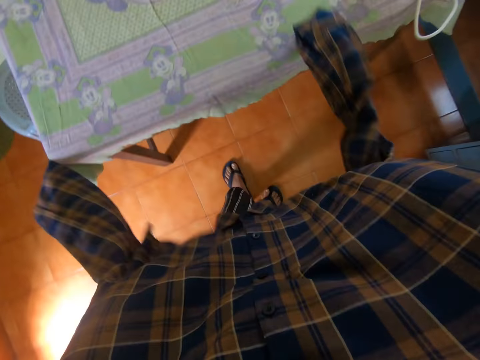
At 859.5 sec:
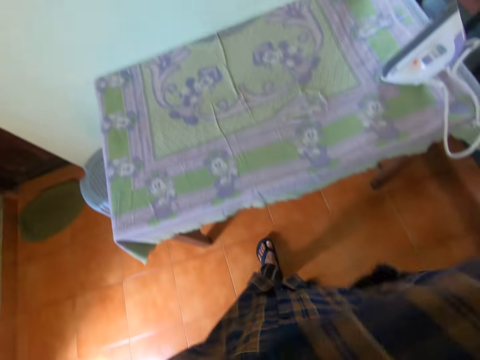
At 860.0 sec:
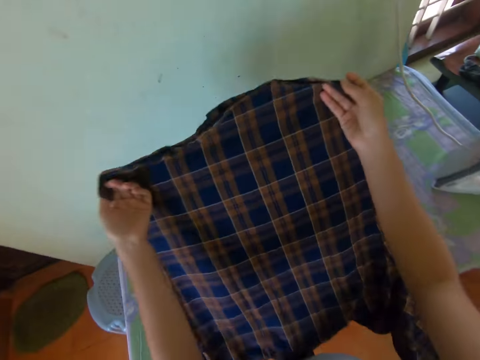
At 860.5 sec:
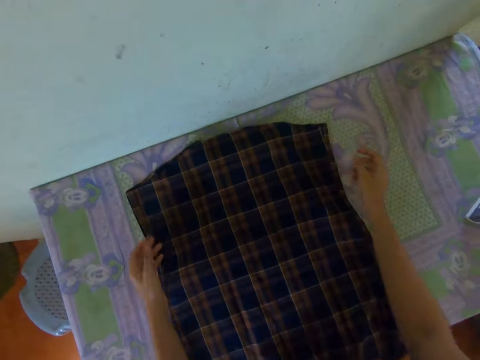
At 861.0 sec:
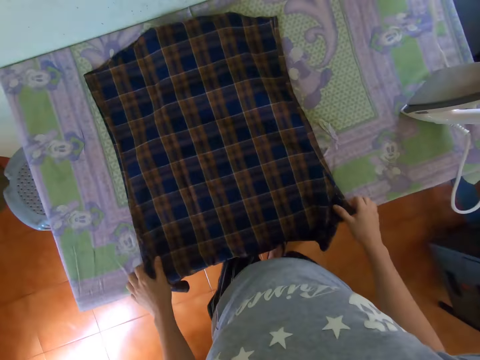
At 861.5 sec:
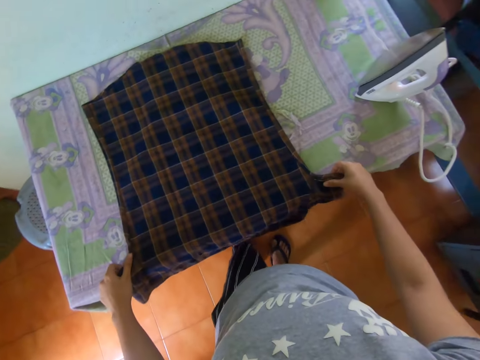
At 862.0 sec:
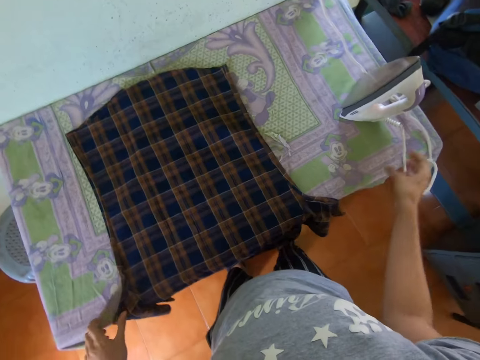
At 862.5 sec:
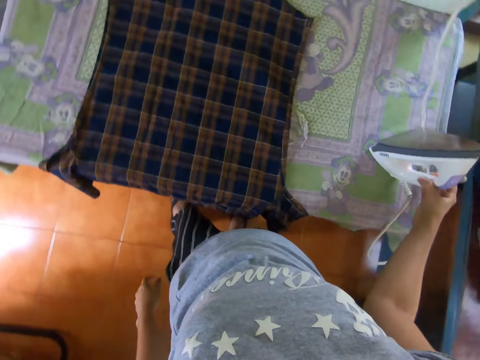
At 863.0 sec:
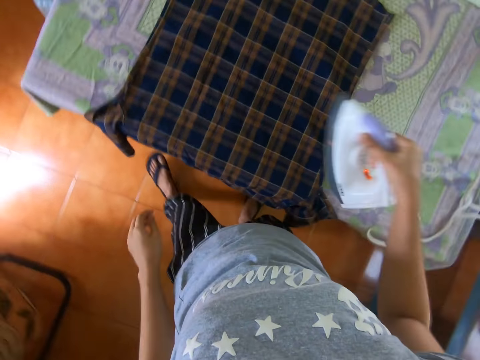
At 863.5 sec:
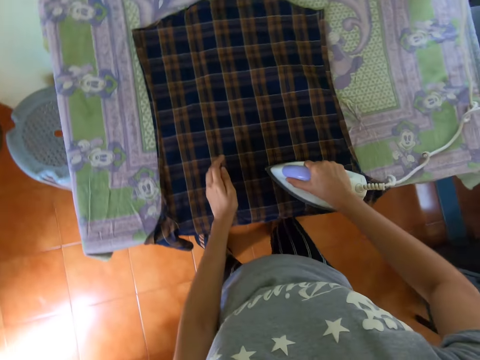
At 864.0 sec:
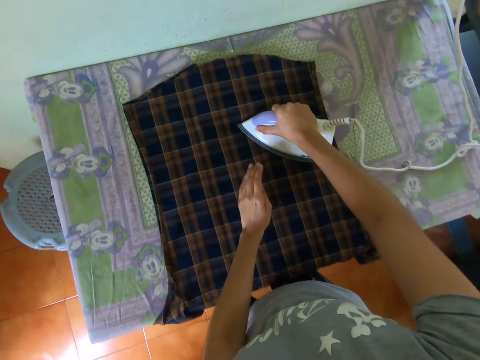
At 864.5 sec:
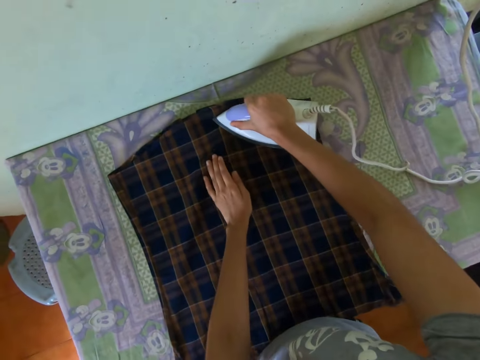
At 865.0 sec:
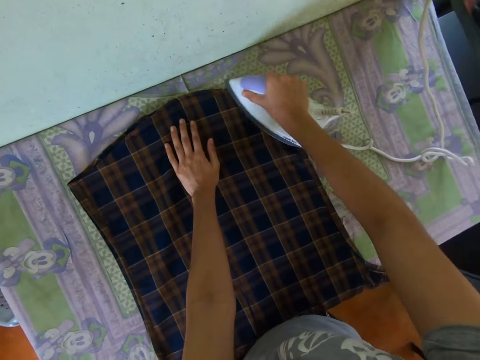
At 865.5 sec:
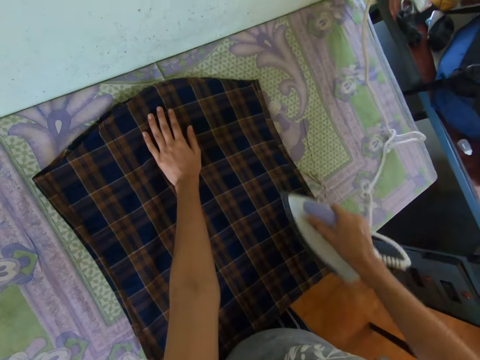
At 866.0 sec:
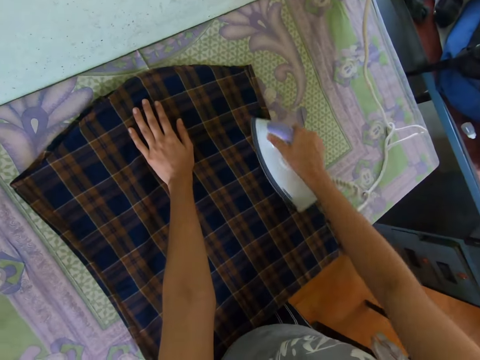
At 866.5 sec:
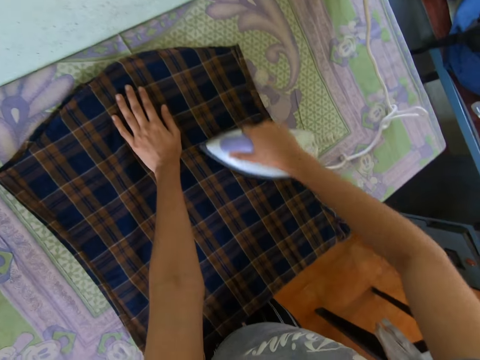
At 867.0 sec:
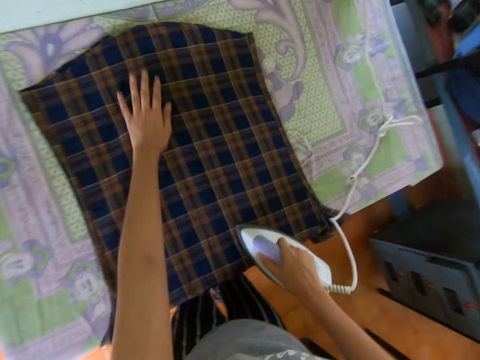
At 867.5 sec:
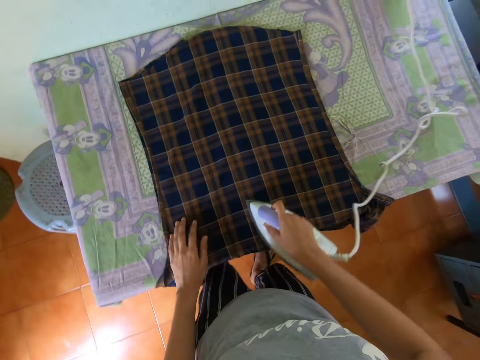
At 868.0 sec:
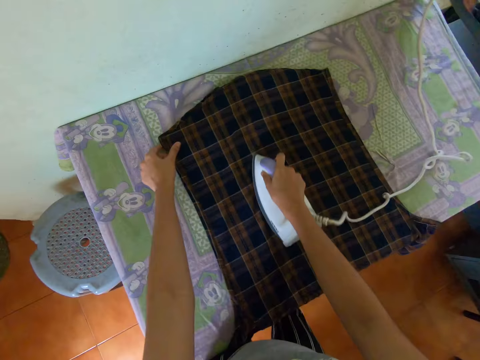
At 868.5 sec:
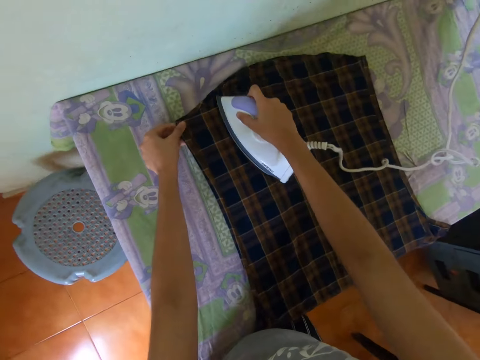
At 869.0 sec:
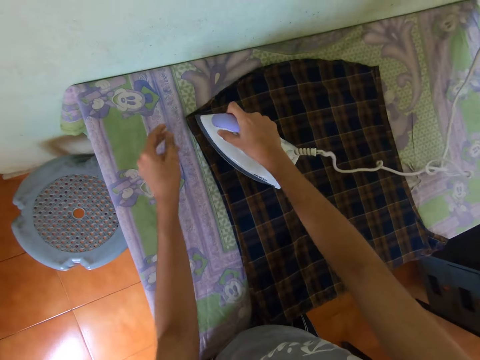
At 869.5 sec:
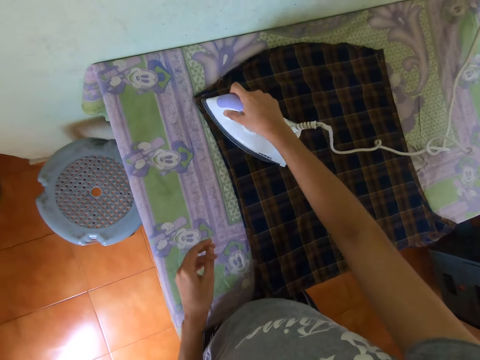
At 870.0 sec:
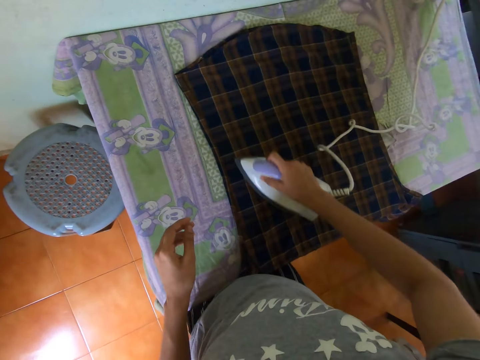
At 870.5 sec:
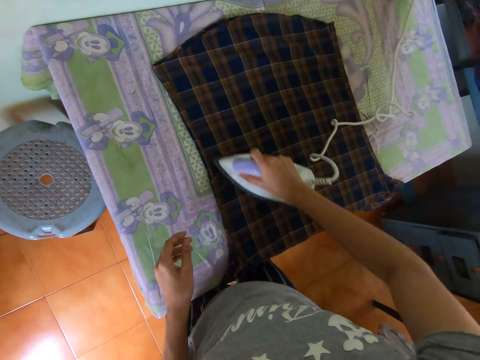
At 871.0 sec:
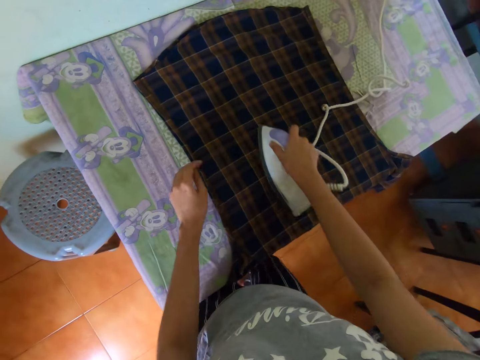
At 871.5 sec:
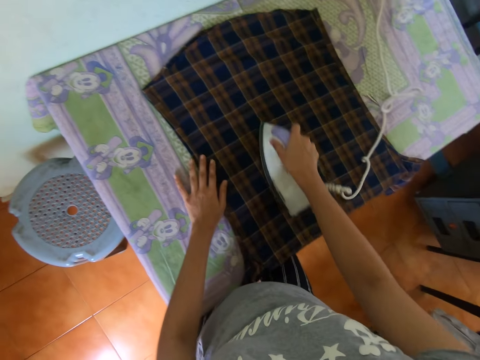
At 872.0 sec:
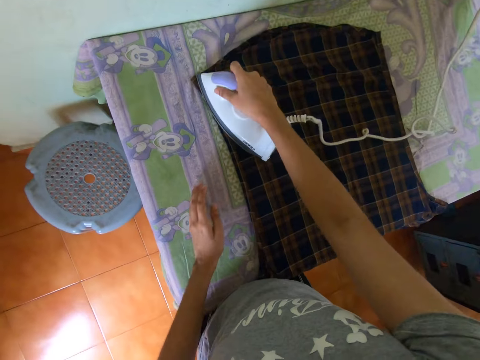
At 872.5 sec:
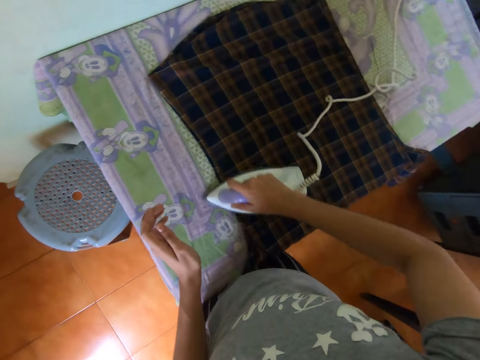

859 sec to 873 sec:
The camera wearer folds the cloth with both hands. They lift up the shirt, turn the shirt and put the shirt down. They take the iron box from the table. They iron the cloth with the iron box.

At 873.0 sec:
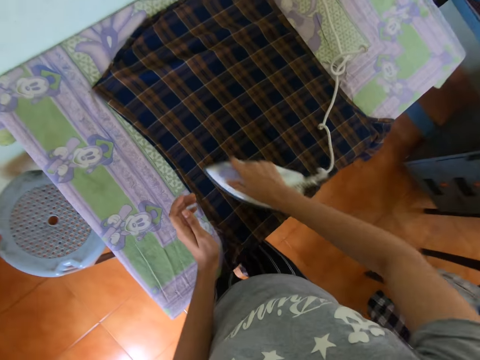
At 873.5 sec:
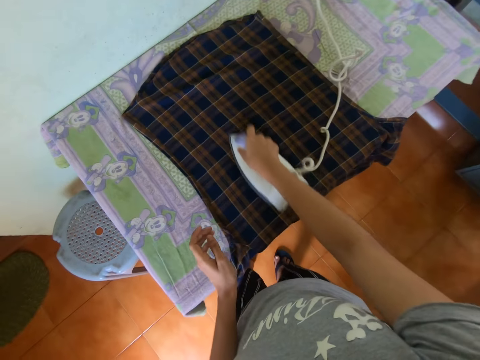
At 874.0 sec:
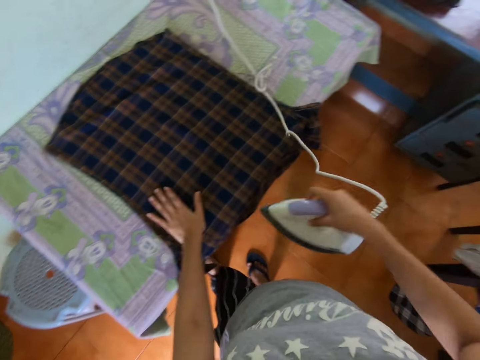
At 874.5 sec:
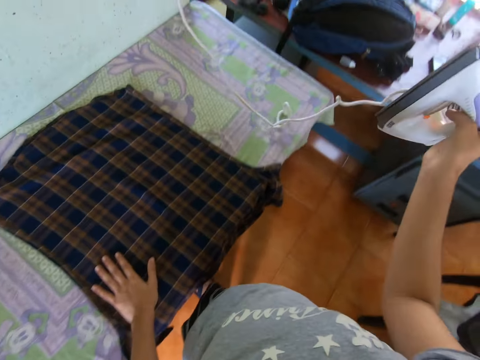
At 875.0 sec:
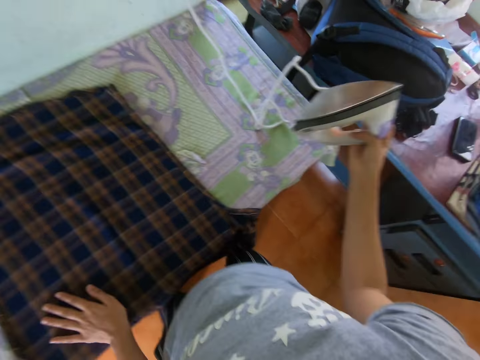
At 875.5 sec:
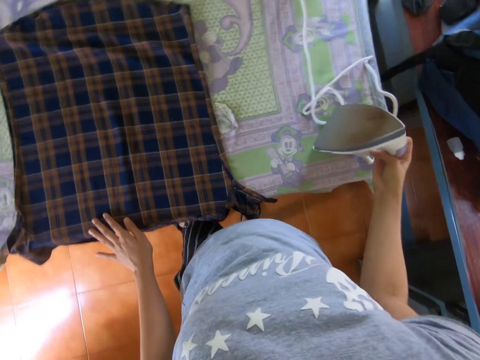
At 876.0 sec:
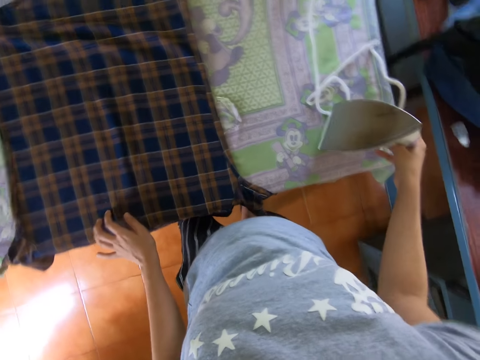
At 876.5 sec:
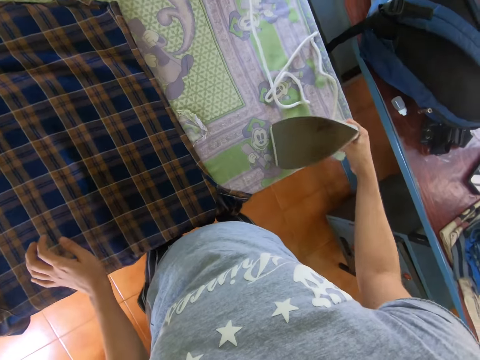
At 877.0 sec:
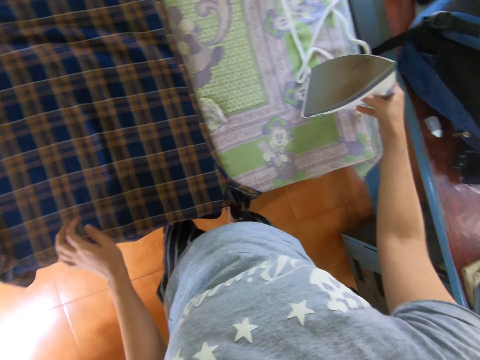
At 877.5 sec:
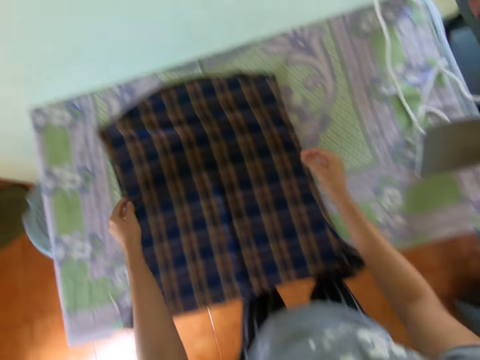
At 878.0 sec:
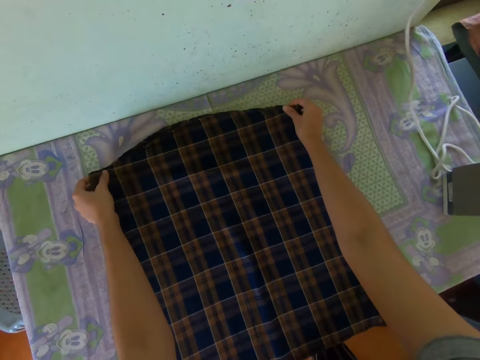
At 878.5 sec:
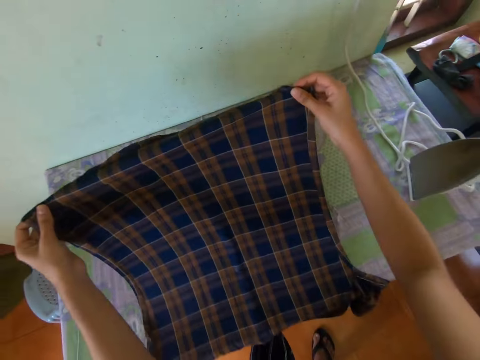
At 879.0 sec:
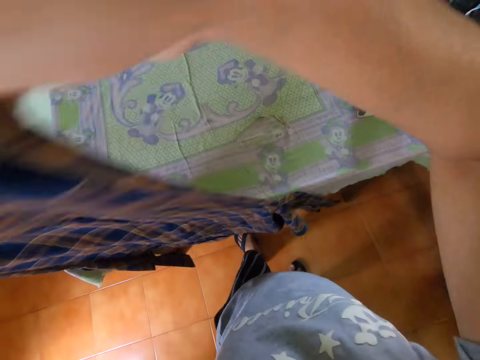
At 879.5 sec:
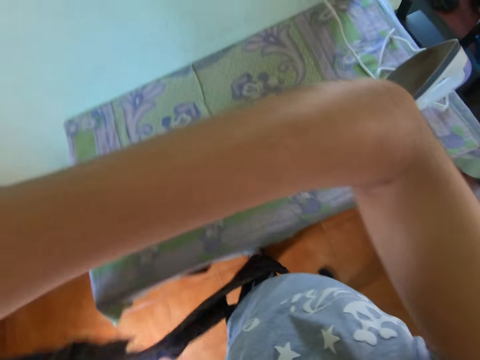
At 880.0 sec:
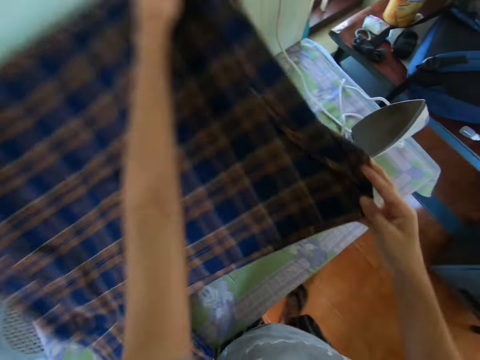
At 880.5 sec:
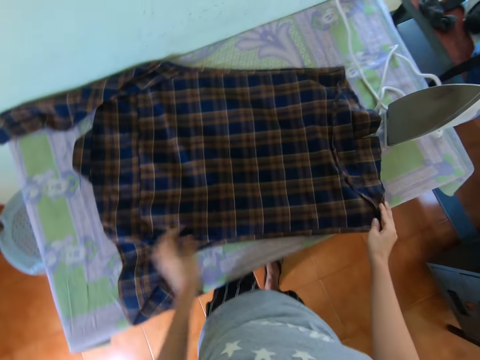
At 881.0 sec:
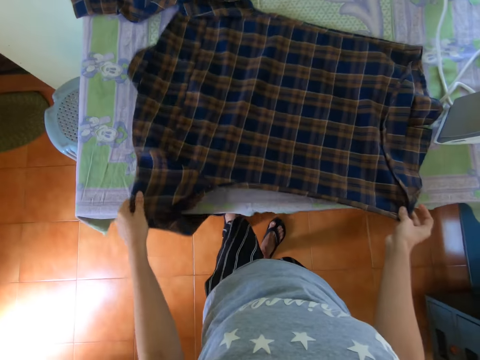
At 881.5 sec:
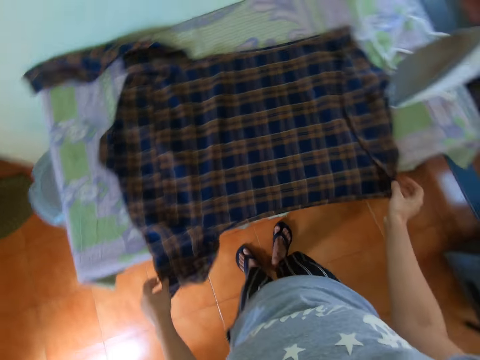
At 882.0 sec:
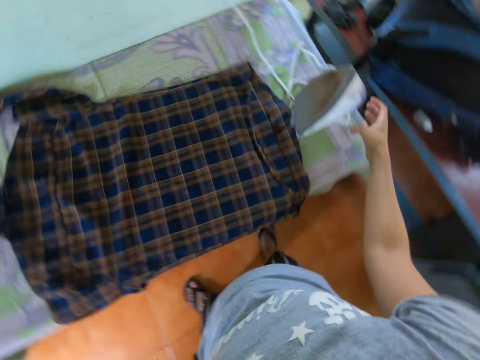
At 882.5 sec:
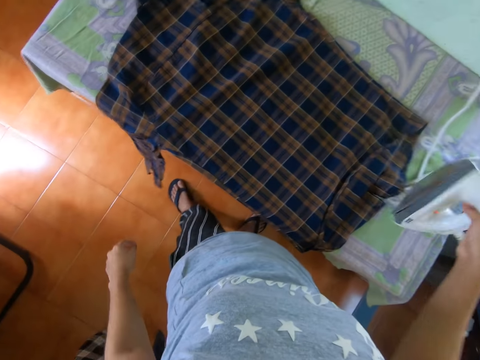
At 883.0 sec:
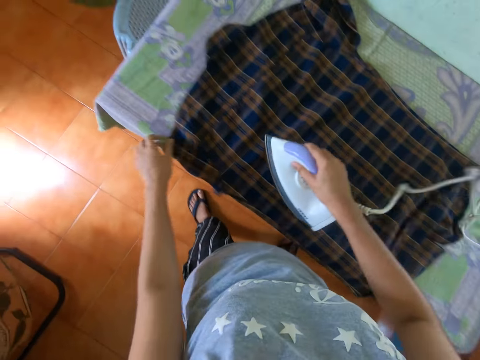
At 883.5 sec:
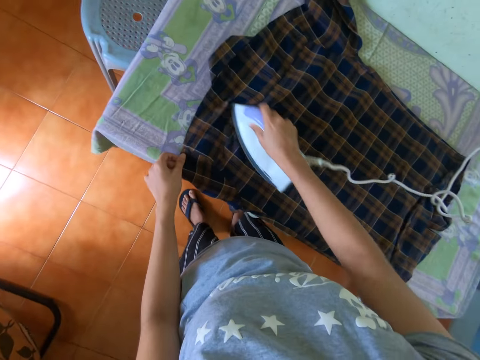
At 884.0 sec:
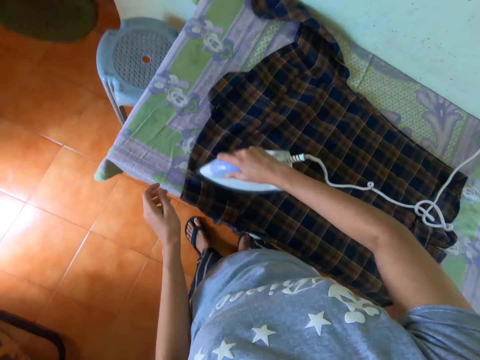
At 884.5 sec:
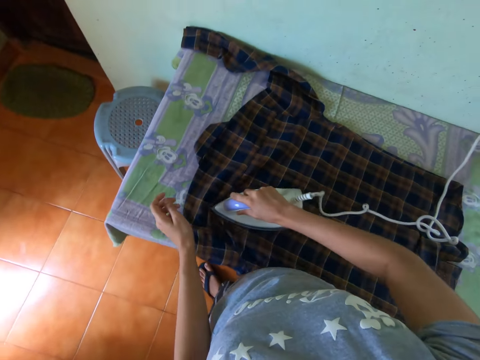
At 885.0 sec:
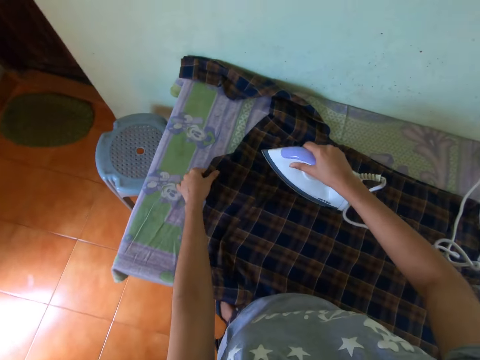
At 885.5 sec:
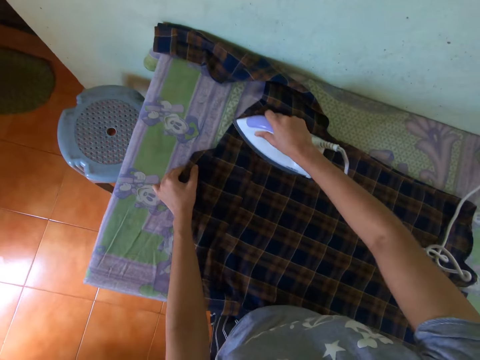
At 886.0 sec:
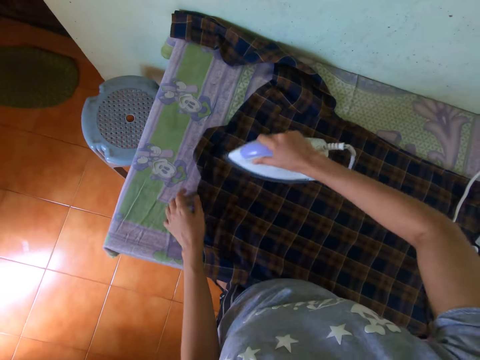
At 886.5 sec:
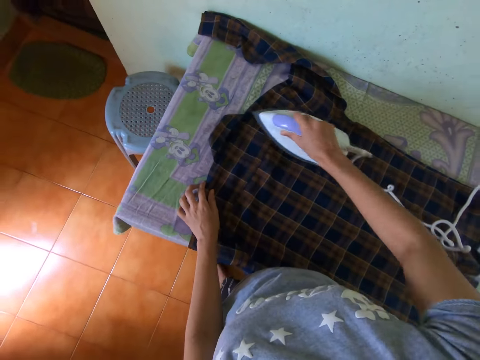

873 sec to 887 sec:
The camera wearer puts the iron box on the table. They lift the shirt. They move the cloth on the table. They turn the shirt and put the shirt down. They take the iron box from the table. They iron the cloth with the iron box.
